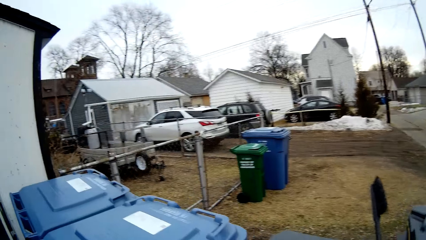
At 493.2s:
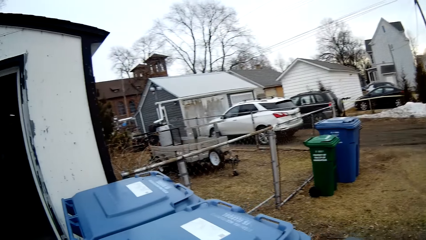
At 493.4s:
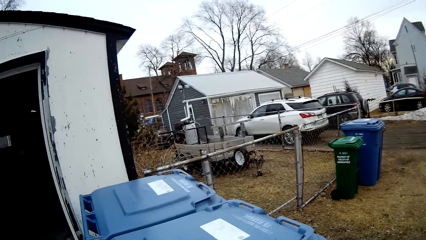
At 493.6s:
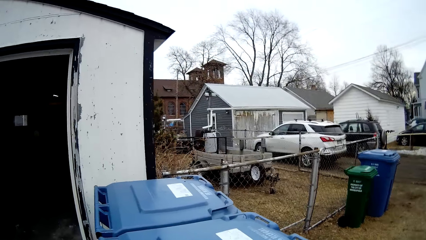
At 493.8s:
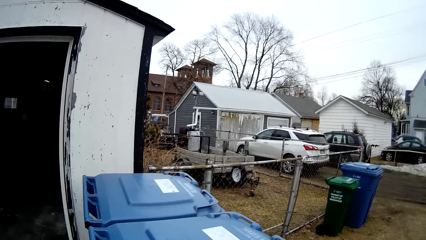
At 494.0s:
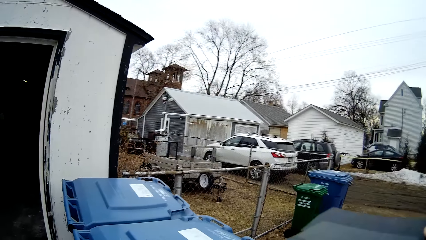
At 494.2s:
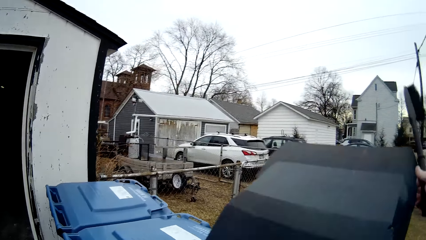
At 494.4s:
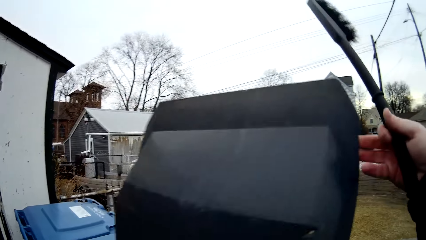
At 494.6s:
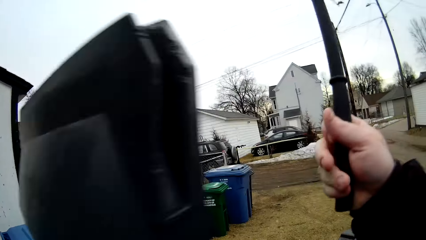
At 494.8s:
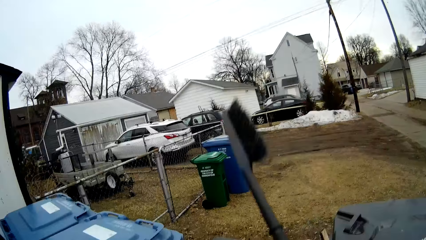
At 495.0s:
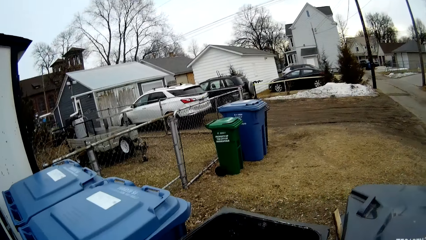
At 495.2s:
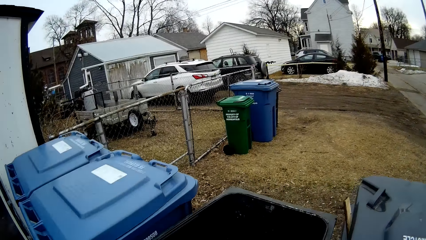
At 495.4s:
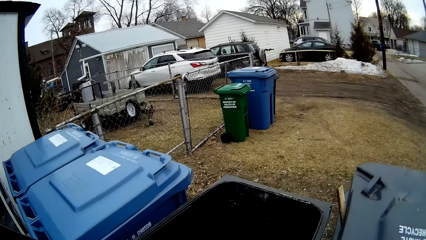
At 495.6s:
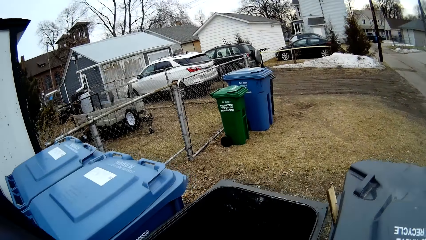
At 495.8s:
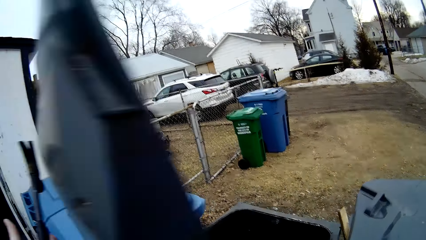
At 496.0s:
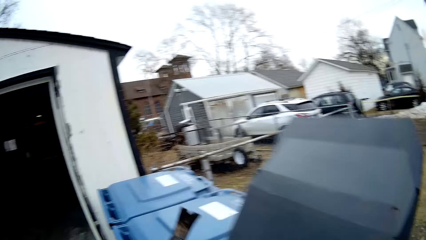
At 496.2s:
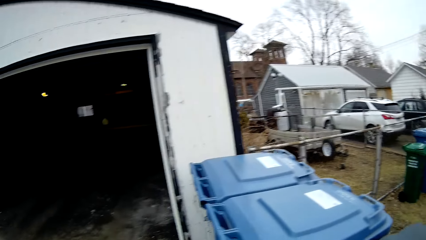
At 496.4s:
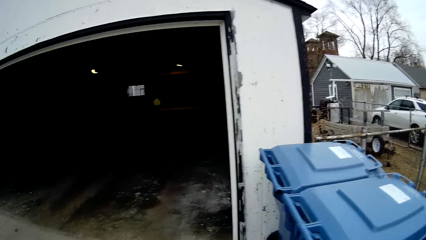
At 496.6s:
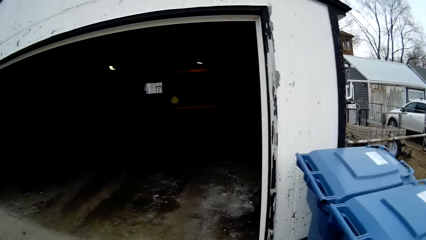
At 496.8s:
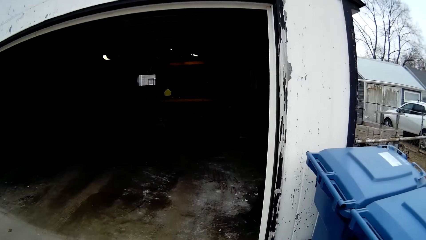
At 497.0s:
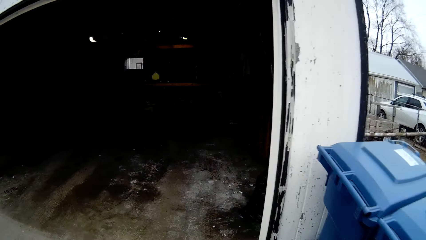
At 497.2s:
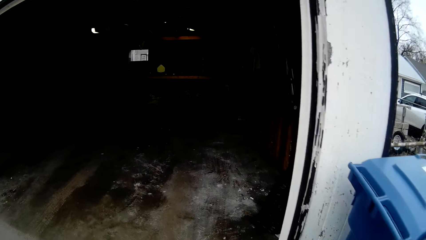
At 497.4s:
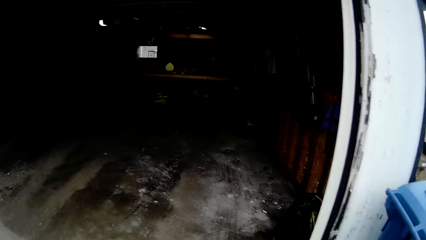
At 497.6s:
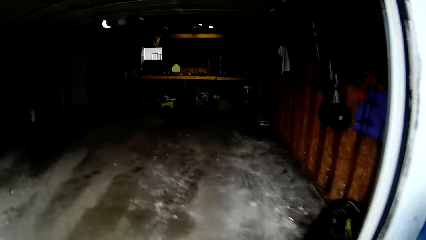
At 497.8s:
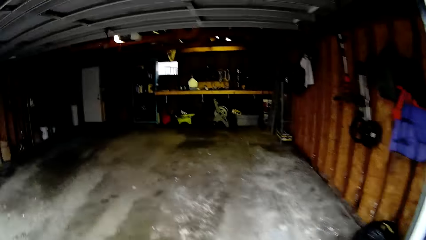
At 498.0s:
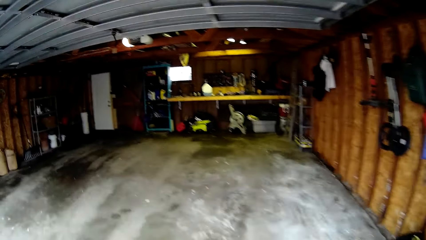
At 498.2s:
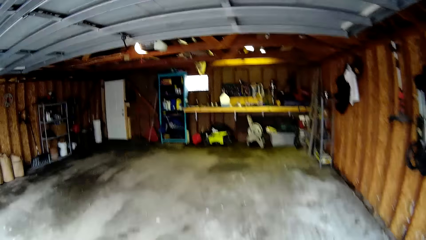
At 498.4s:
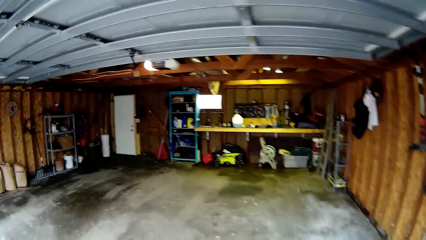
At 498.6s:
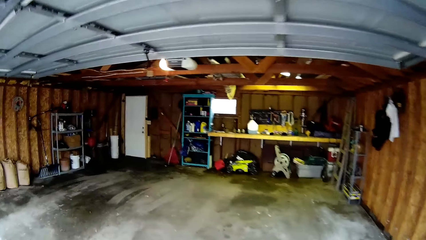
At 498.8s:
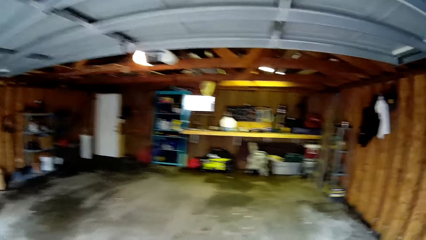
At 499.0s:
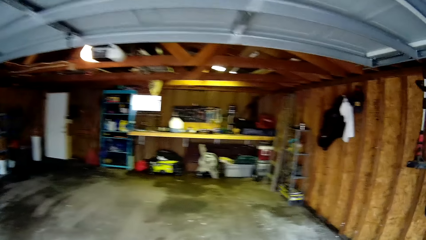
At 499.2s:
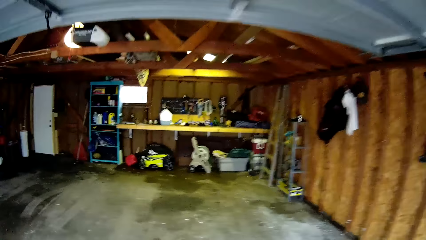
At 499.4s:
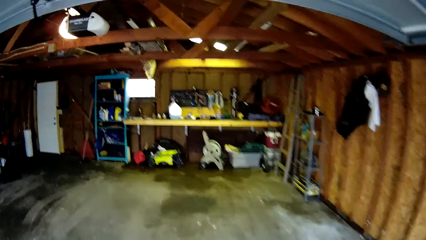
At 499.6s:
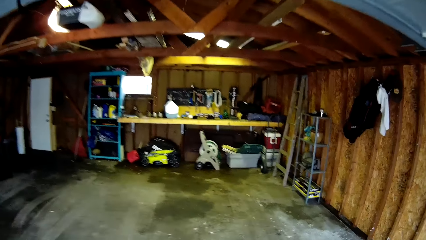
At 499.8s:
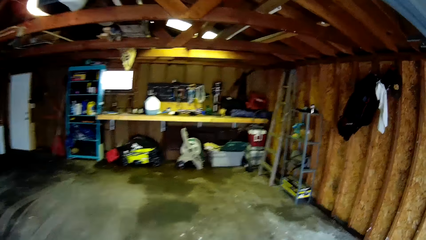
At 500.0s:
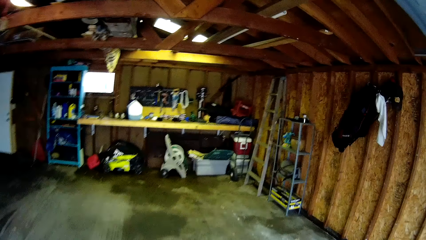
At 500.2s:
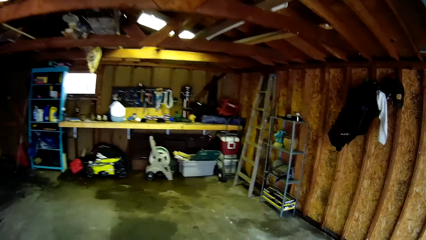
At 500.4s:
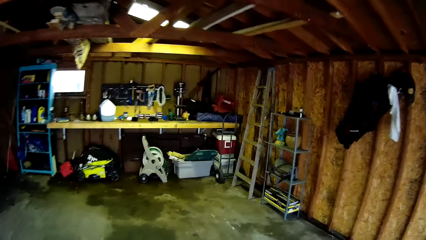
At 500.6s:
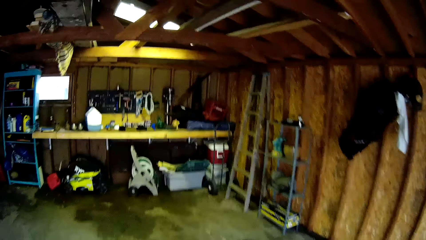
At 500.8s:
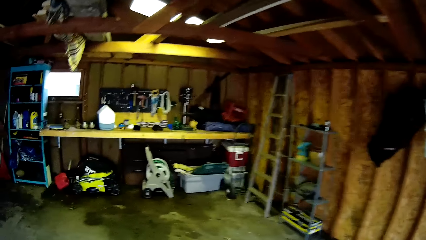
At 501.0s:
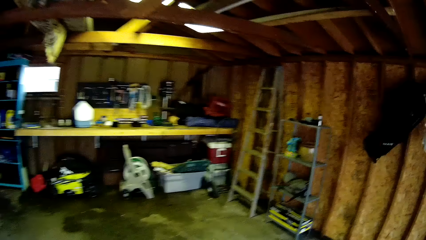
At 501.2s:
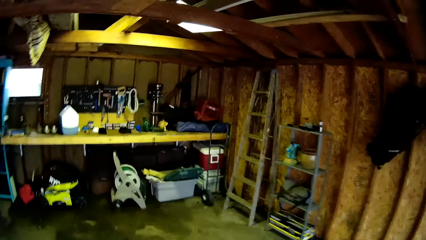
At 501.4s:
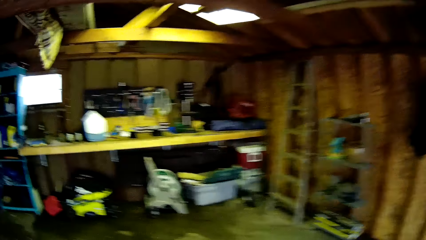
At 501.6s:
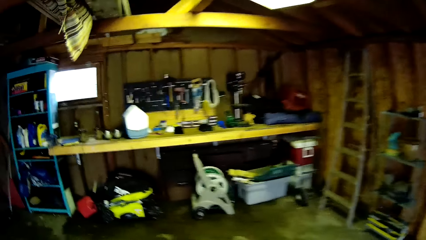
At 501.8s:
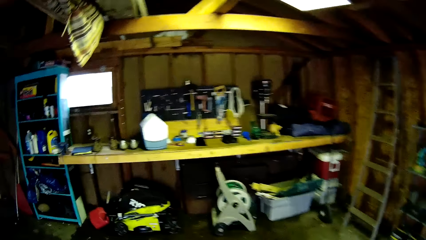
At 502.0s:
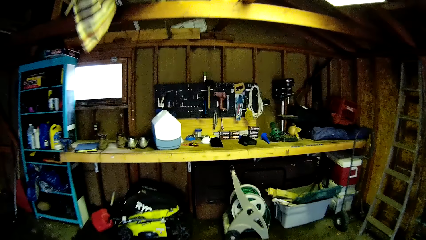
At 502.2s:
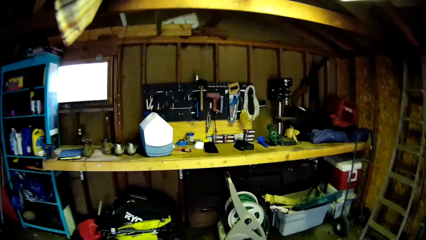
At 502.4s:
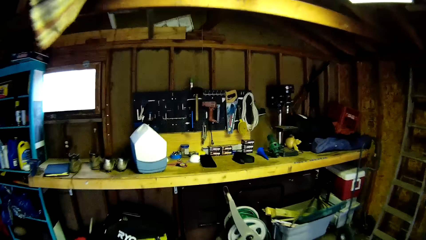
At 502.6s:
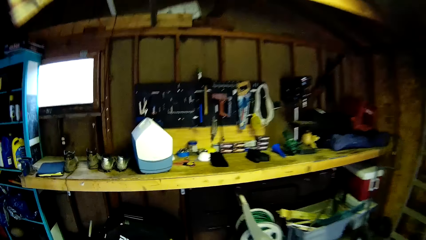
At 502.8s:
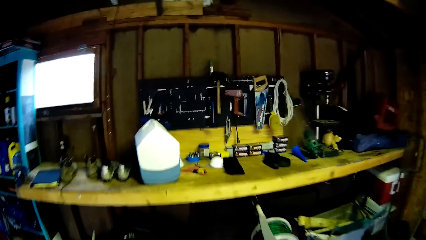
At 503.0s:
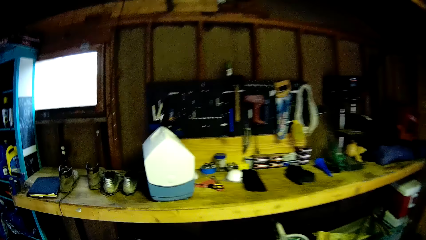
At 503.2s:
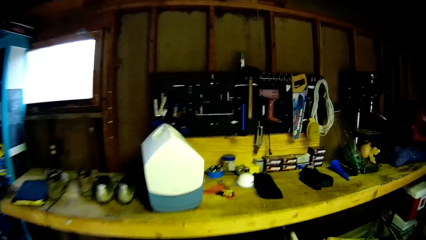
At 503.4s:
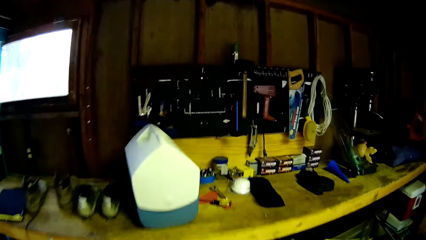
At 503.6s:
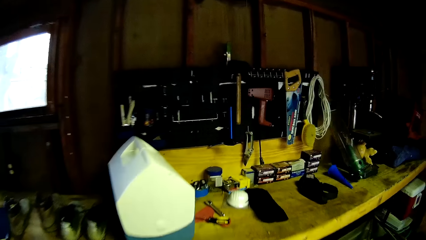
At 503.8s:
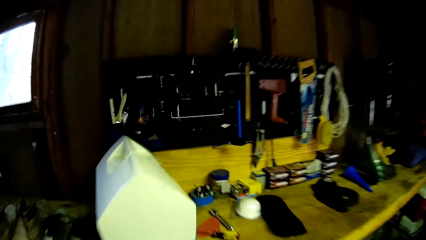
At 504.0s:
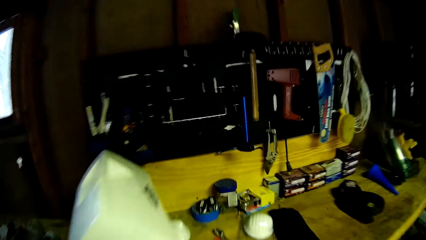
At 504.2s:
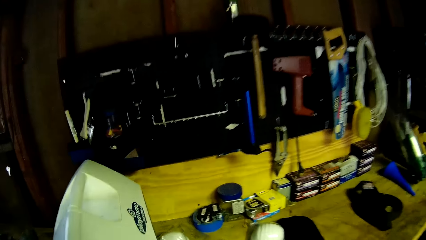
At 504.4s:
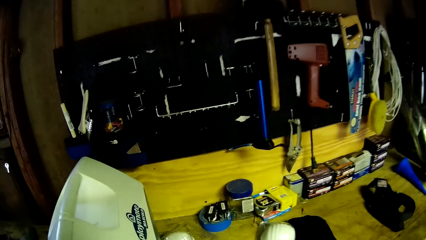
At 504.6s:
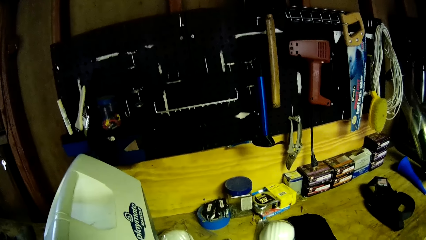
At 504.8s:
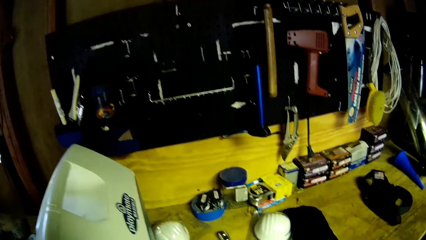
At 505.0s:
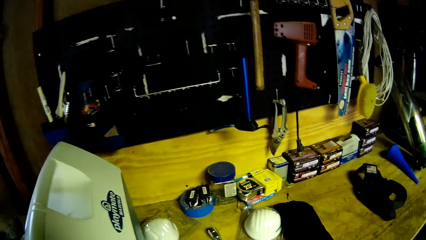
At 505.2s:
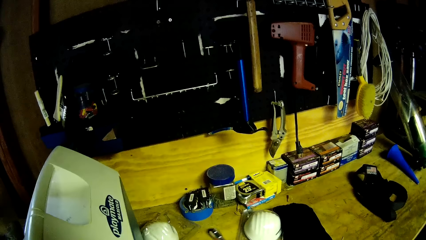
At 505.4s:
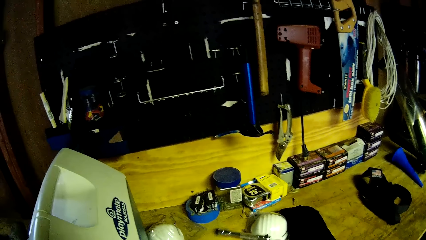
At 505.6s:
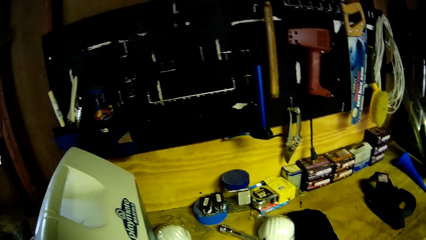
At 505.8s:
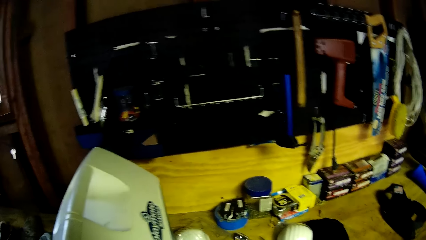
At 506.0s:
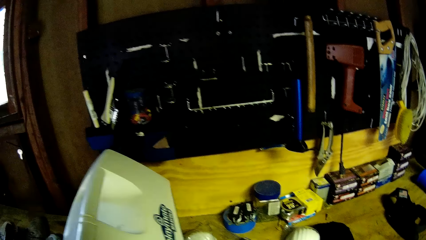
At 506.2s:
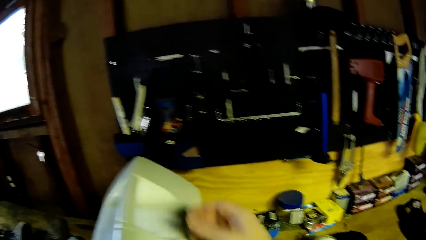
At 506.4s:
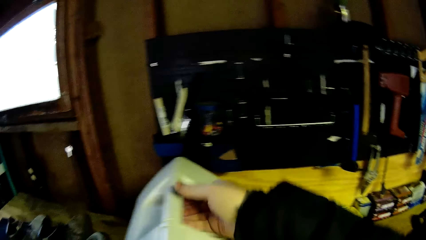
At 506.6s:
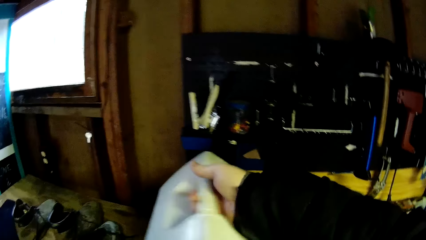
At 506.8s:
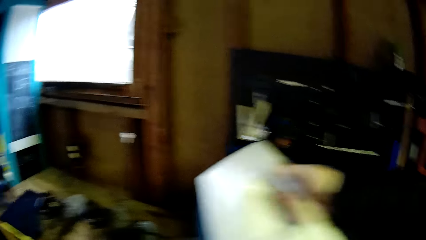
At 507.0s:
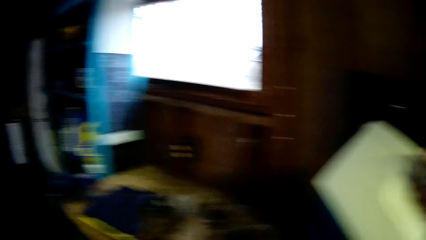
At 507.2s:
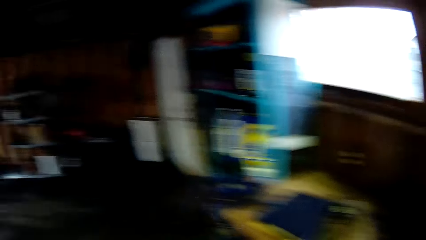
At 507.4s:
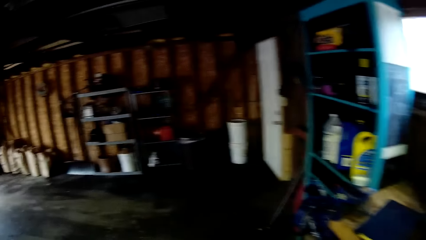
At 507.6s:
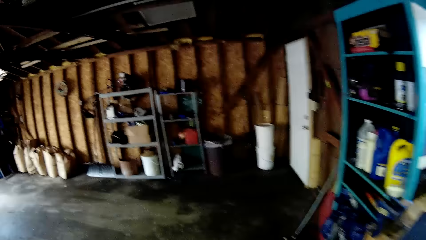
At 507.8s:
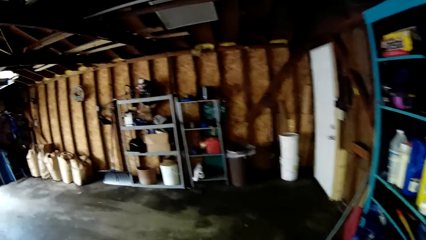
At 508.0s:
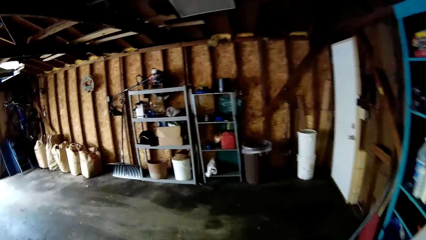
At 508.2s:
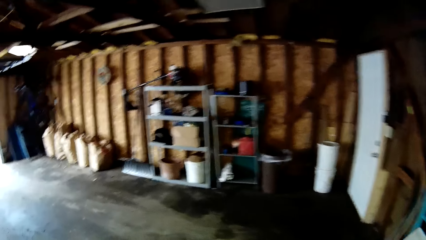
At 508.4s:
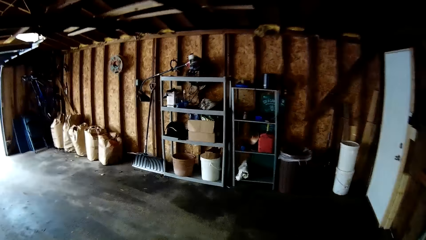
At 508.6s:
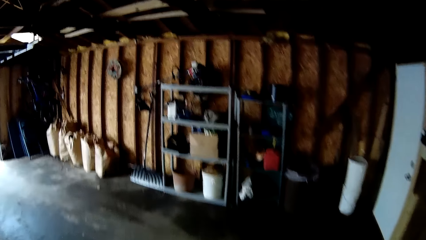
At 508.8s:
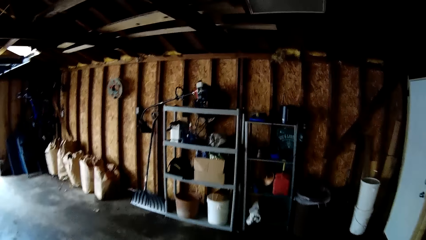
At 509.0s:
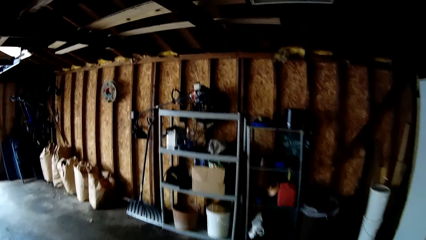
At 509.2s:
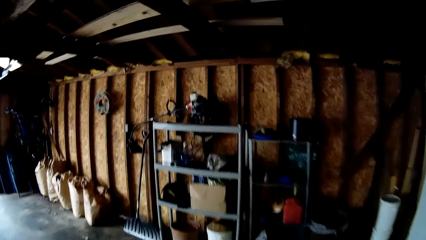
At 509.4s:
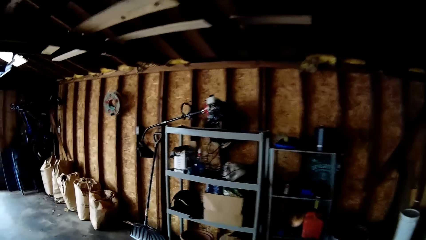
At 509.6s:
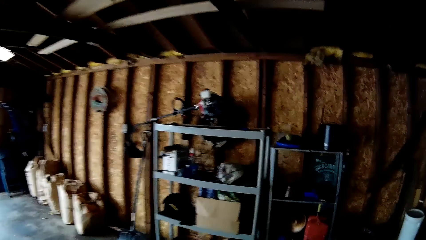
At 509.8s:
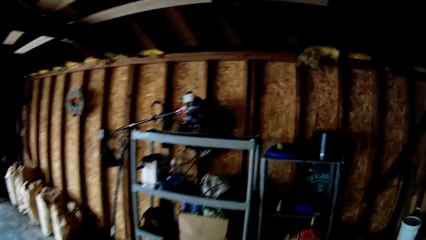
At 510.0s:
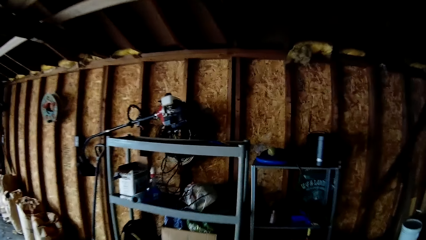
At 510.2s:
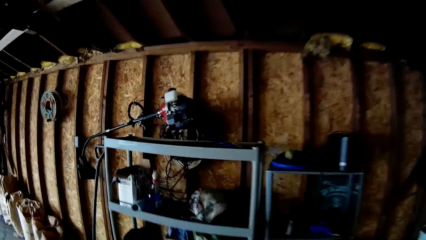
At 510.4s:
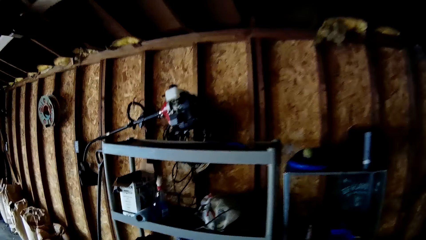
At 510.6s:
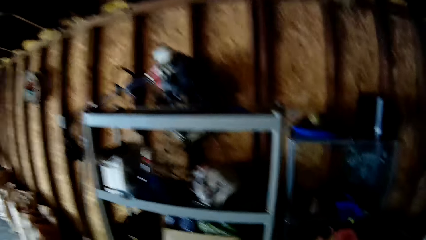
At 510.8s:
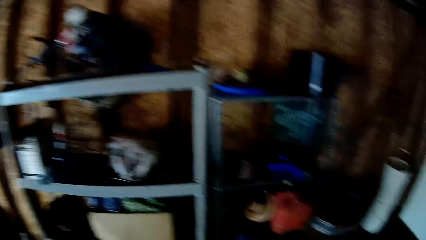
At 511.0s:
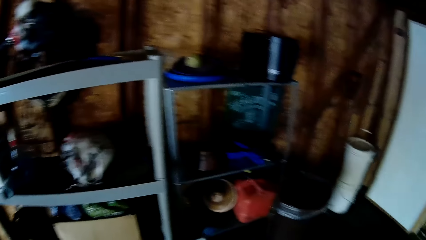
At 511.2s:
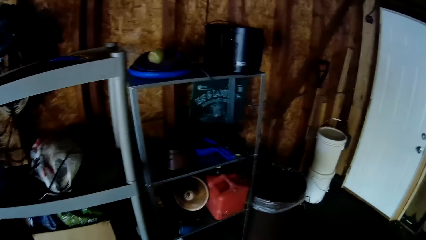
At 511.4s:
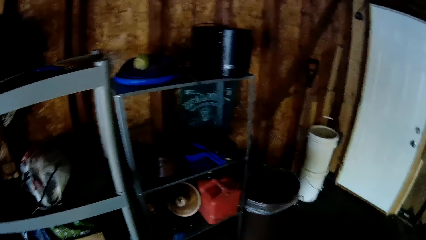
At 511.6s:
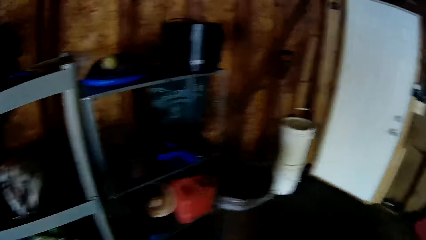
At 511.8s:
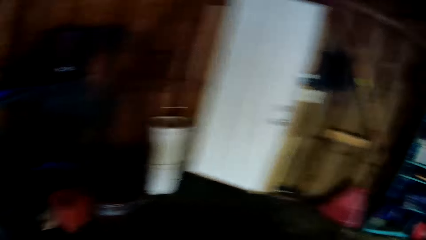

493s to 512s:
The camera wearer lifts a brush. They open a dustbin, drop the brush in the dustbin, and close the dustbin. They walk towards the garage. They walk around in the garage. They adjust a box spanner and something on a workbench. They pick up a jerrycan from the table. They walk around in the garage.
